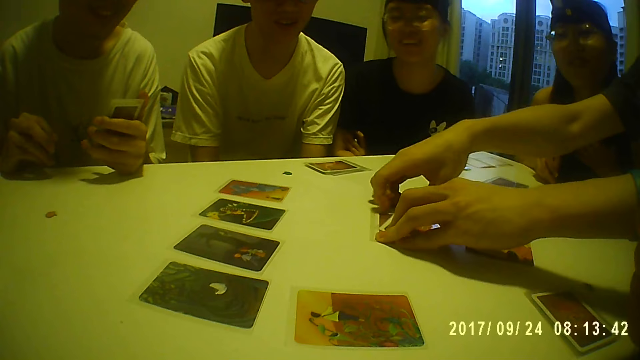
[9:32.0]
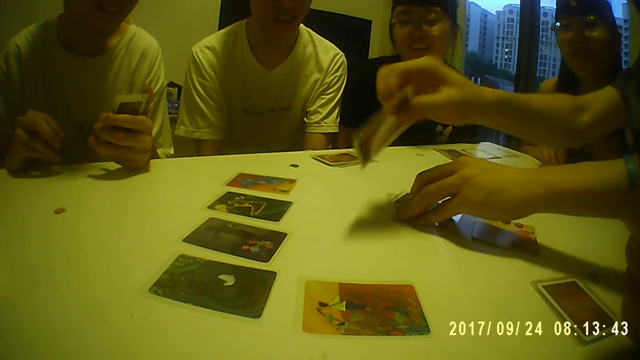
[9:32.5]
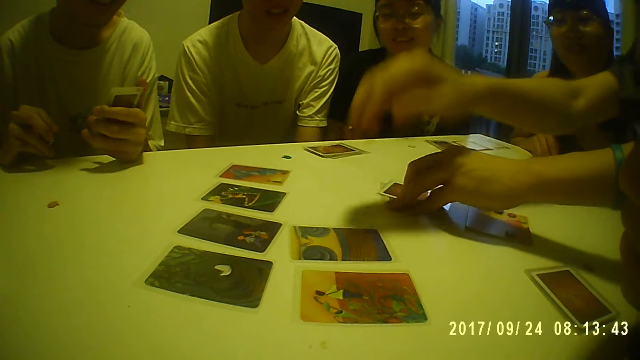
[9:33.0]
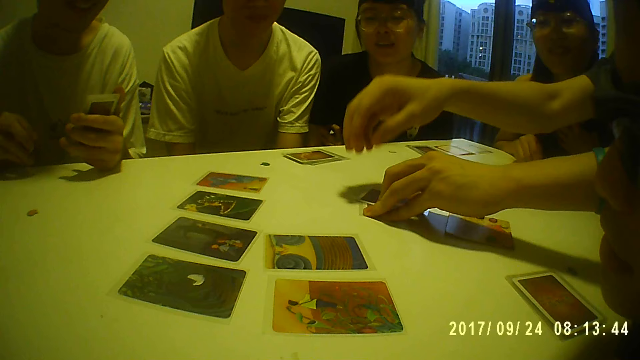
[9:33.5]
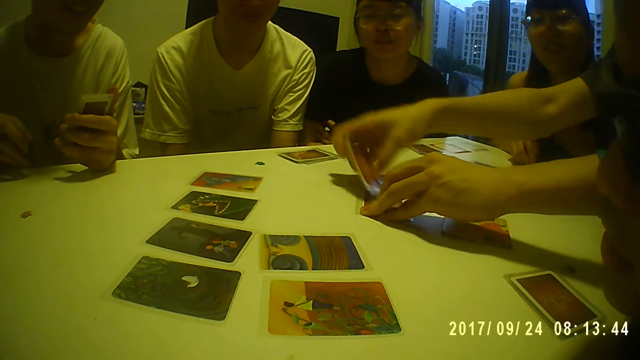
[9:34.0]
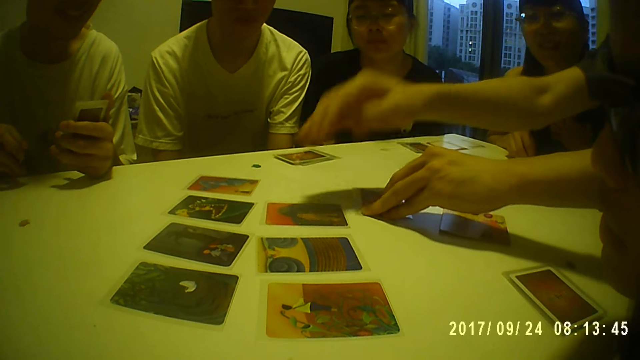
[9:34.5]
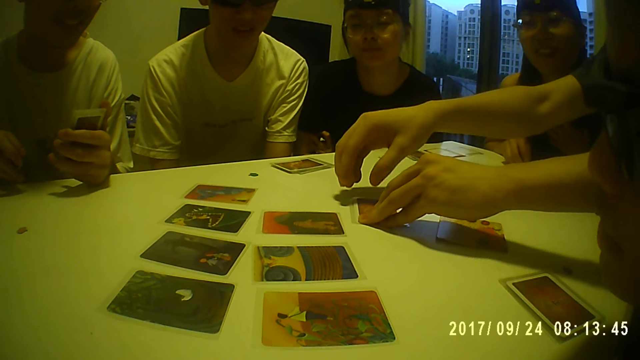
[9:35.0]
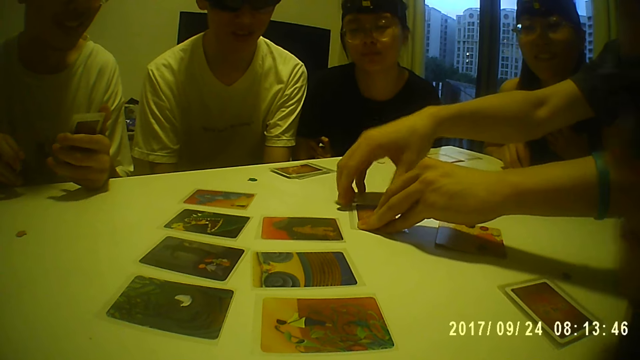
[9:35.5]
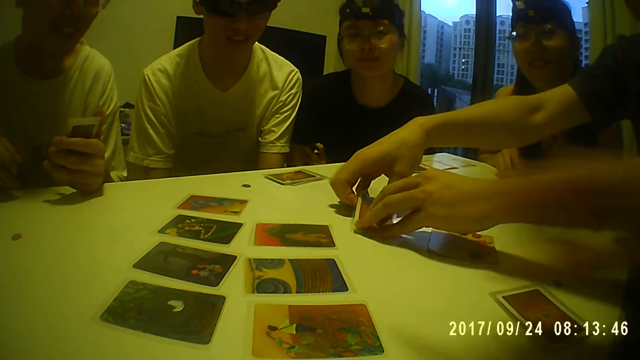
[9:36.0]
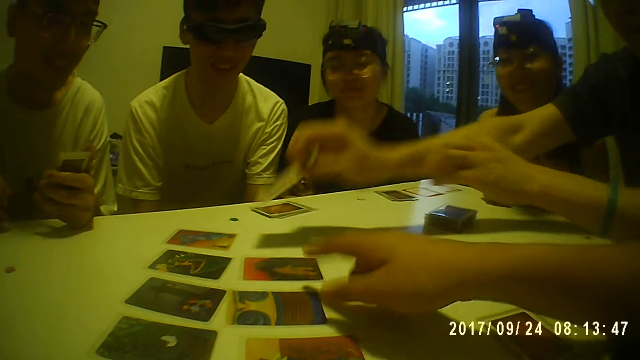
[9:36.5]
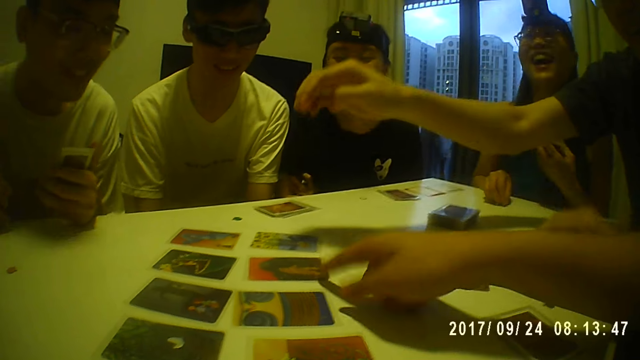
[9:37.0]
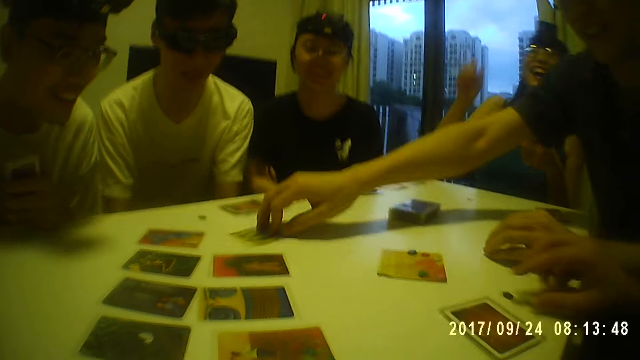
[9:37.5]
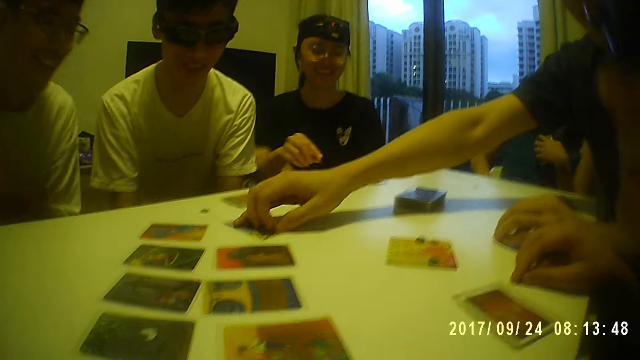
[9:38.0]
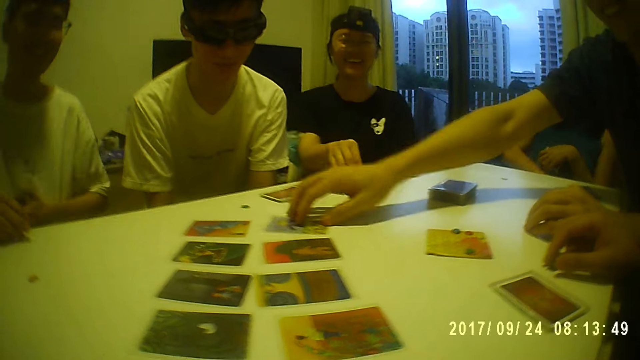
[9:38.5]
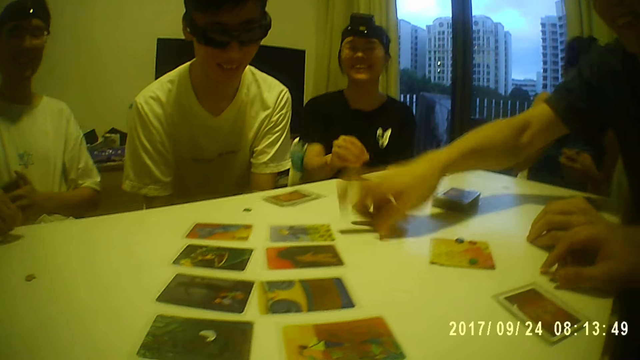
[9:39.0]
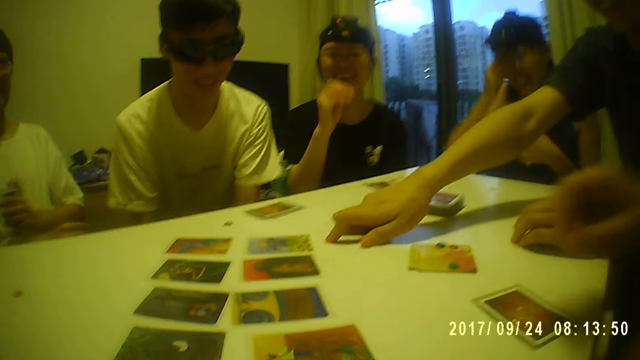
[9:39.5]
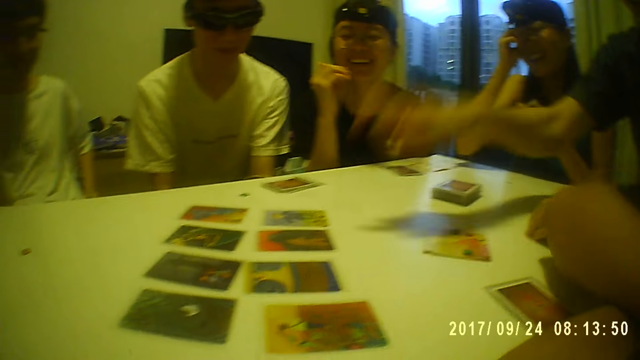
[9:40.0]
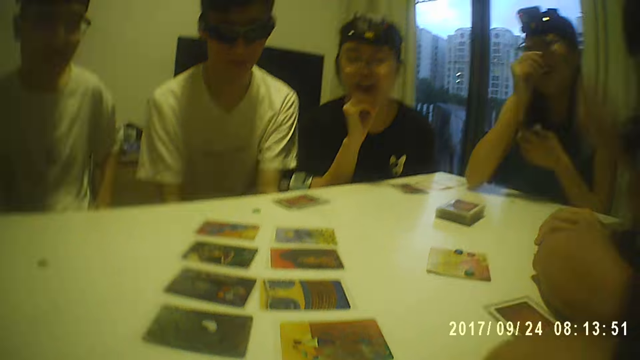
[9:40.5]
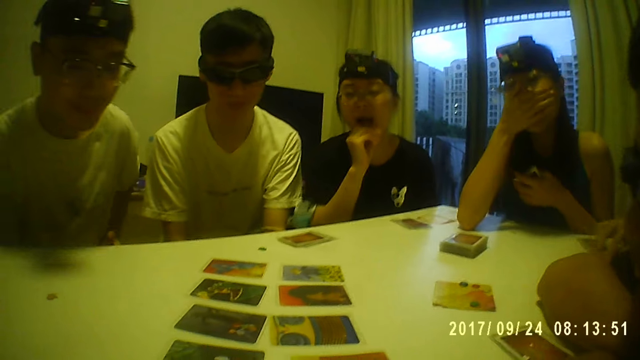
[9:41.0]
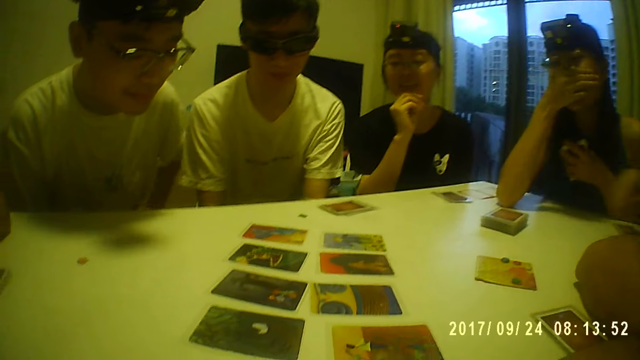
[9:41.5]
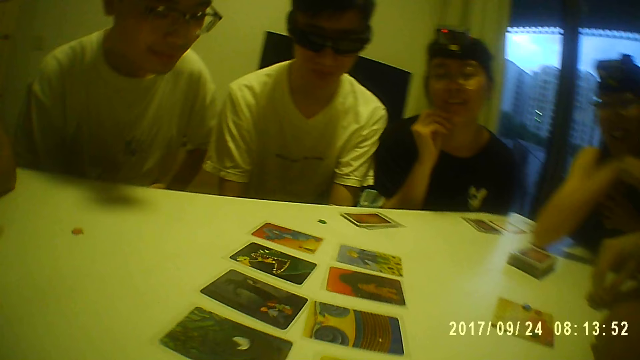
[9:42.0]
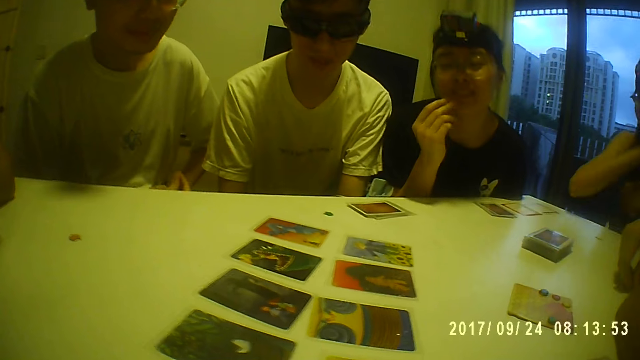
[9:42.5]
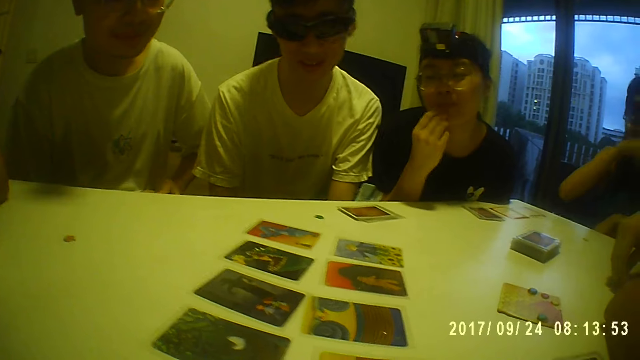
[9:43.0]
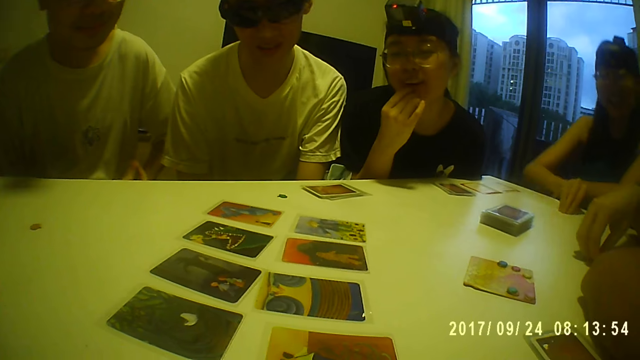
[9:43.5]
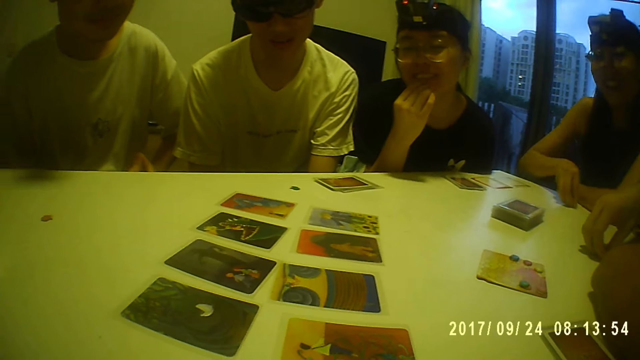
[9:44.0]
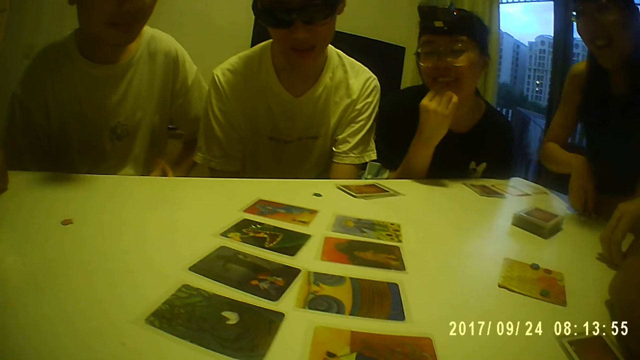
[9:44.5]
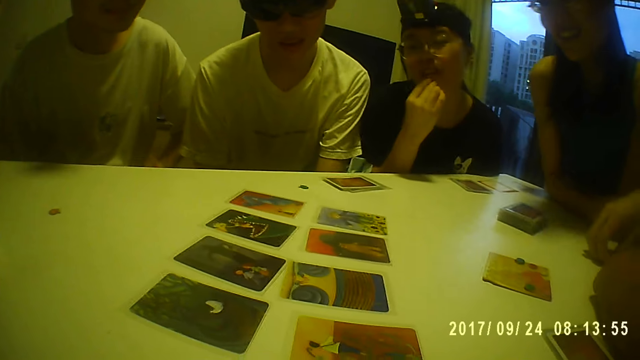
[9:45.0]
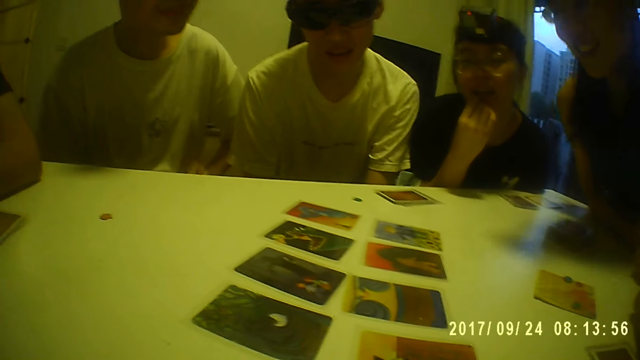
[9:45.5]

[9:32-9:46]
A man picks a card from the table with his right hand and places the card on the table with his right hand. The man picks a card from the table with his right hand and places the card on the table with his right hand. The man picks a card from the table with his right hand. Another man moves a card on the table with his right thumb. The first man places the card on the table with his right hand and moves the card on the table with his right hand. The other man moves the token on the table with his right hand. A woman picks a token from the table with her right hand. The camera wearer looks around. The other man picks the token from the table with his right hand. Another woman touches her face with her left hand. The first woman touches her face with her right hand. The other woman picks a token from the table with her right hand.

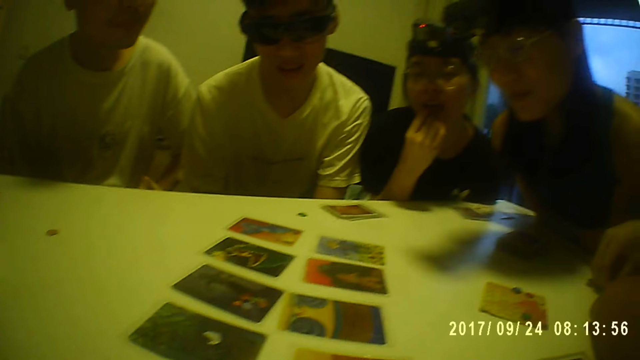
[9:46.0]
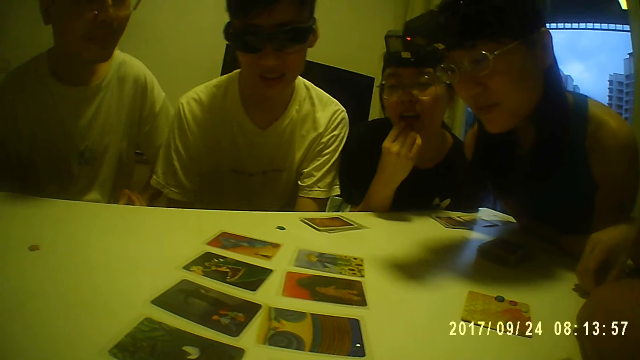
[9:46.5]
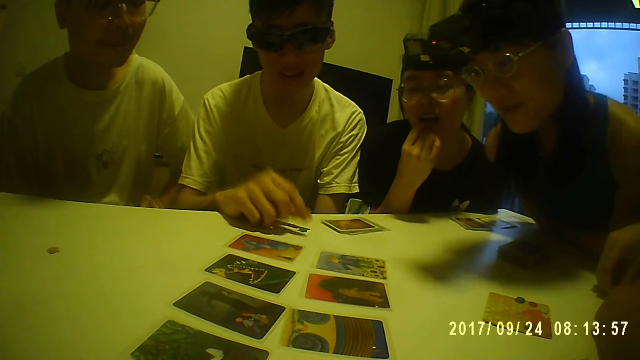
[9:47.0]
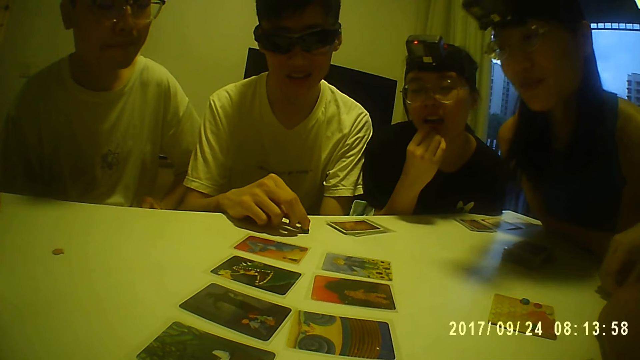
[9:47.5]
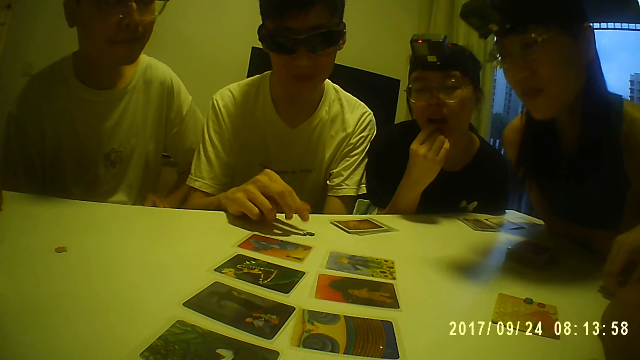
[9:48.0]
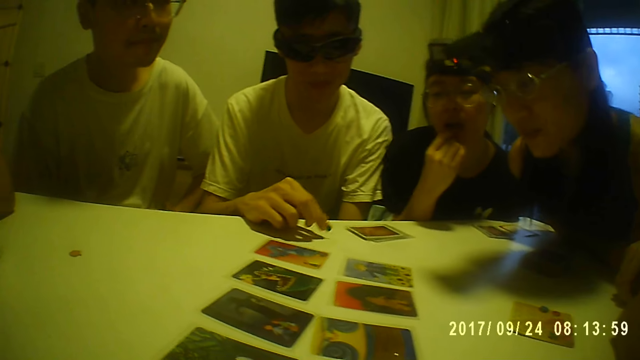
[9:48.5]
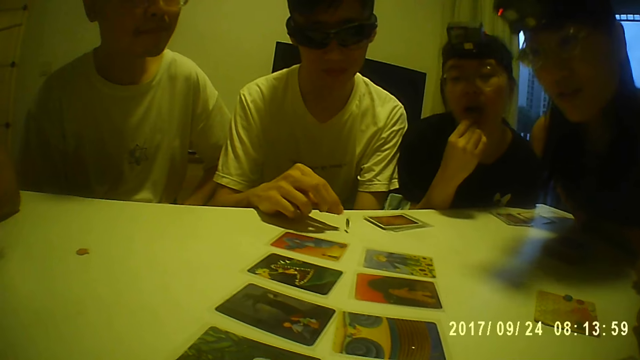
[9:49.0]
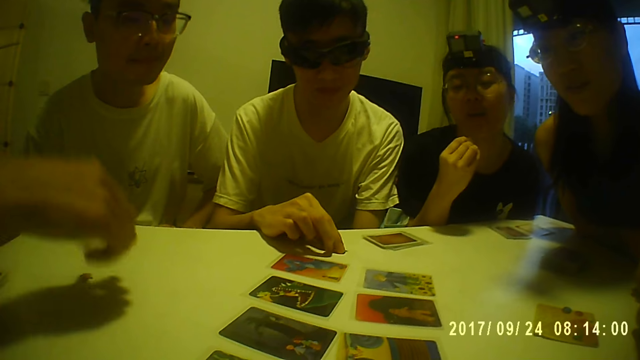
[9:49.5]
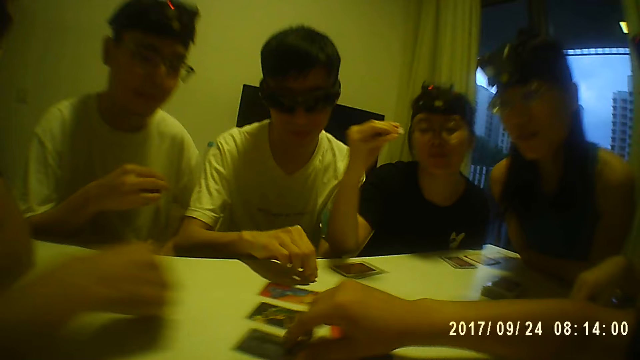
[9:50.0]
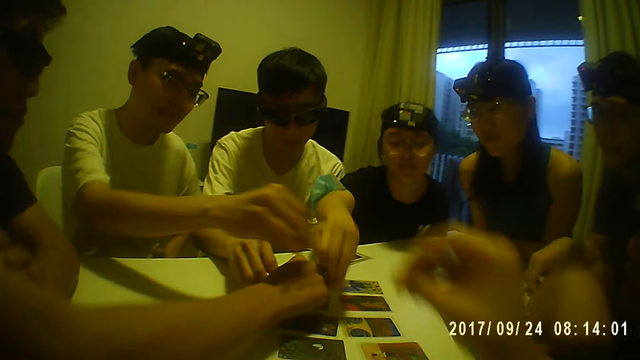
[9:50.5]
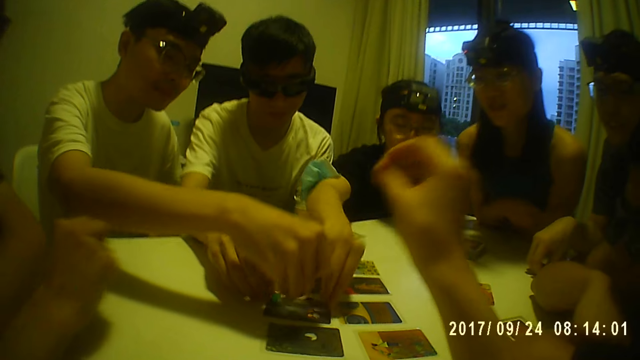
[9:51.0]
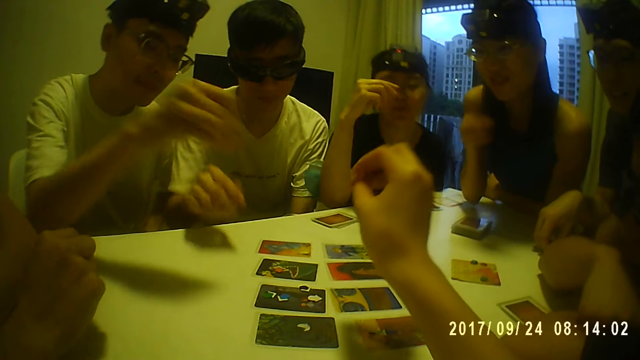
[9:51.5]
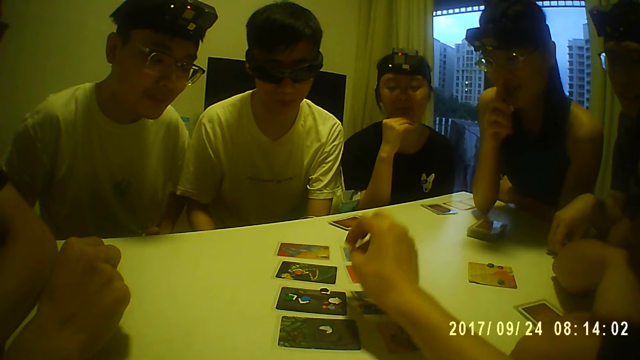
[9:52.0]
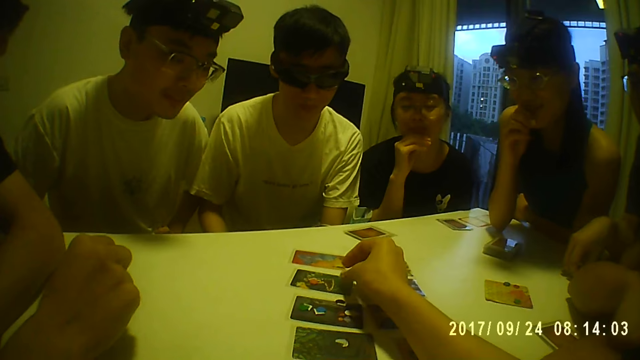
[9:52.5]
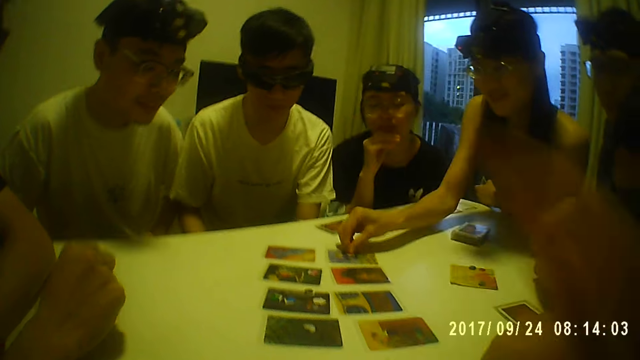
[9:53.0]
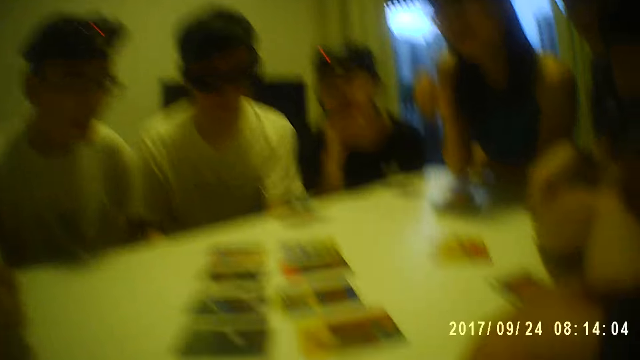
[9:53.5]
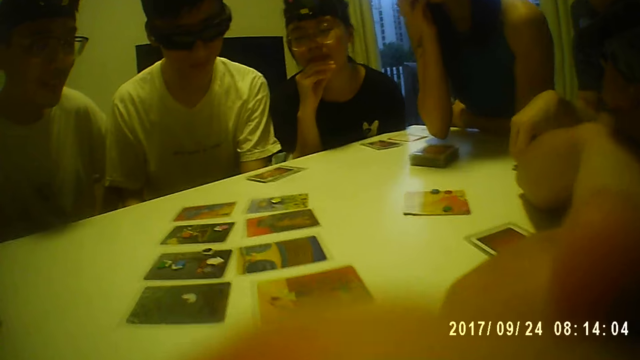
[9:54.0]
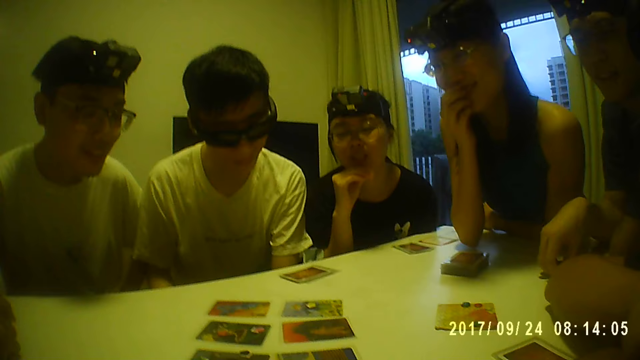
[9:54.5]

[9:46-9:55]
A man twiddles with a token from the table with his right hand. A person picks something and drops something. The camera wearer looks around. Another man picks a token from the table with his right hand. The first man picks a token from the table with his right hand. Another man places the token on a card on the table with his right hand. The second man places the token on a card on the table with his right hand. The camera wearer holds a token with her right hand. A woman places the token on a card on the table with her right hand. The first man places the token on a card on the table with his right hand. Another man places the token on a card on the table with his right hand. Another woman touches her face with her right hand. The first woman touches her face with her right hand. The camera wearer places the token on a card on the table with her right hand. Another person drops something. The second woman places the token on a card on the table with her right hand. The camera wearer touches her face with her right hand. The second woman touches her face with her right hand. The camera wearer looks around.
